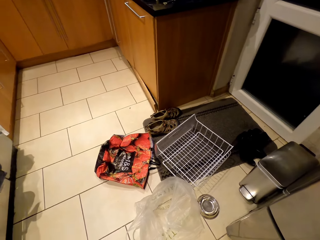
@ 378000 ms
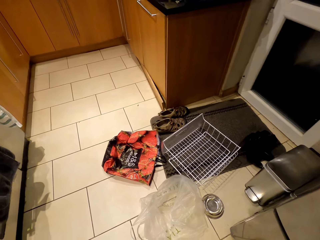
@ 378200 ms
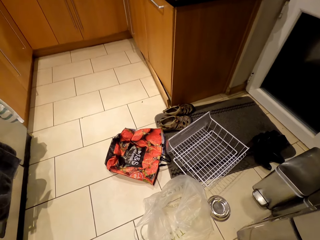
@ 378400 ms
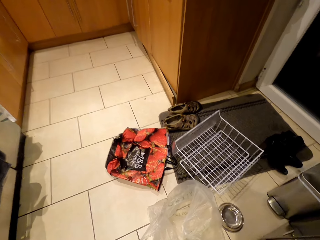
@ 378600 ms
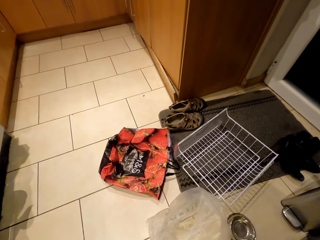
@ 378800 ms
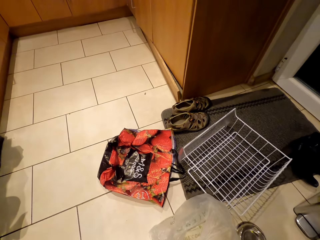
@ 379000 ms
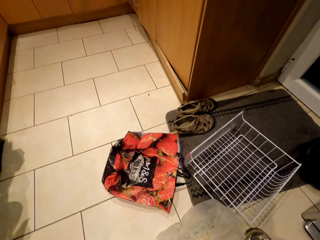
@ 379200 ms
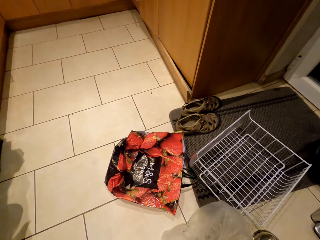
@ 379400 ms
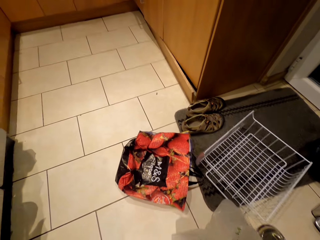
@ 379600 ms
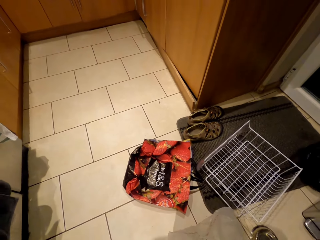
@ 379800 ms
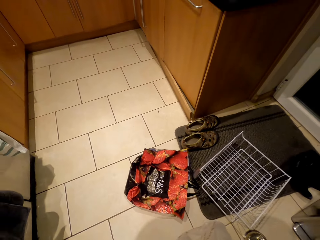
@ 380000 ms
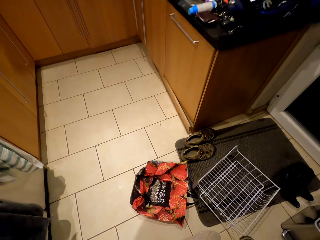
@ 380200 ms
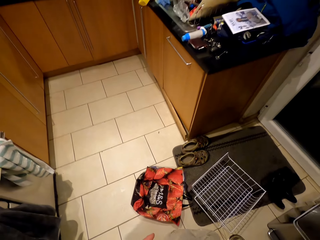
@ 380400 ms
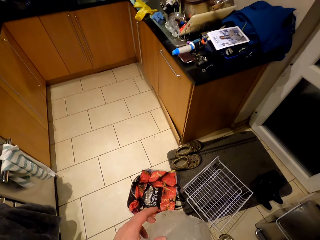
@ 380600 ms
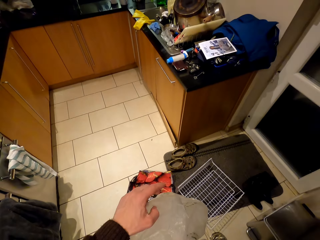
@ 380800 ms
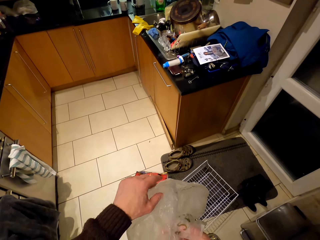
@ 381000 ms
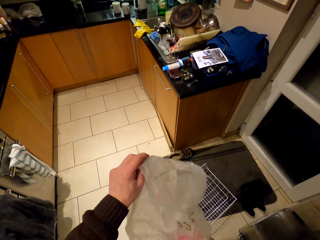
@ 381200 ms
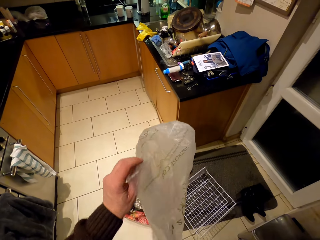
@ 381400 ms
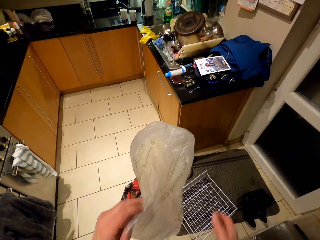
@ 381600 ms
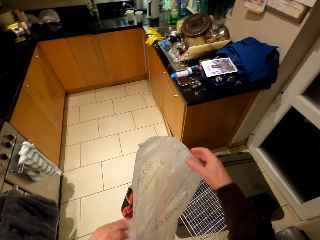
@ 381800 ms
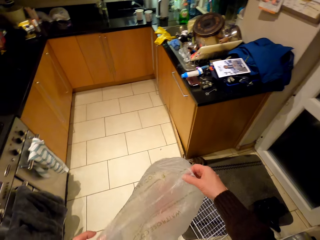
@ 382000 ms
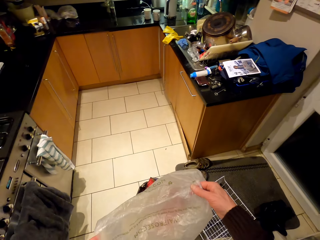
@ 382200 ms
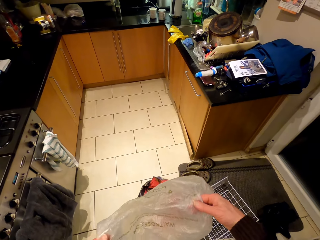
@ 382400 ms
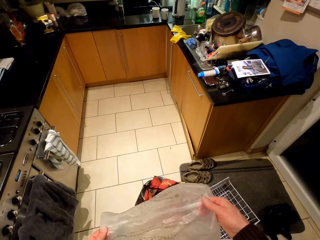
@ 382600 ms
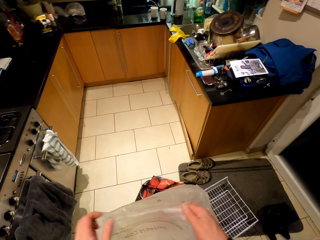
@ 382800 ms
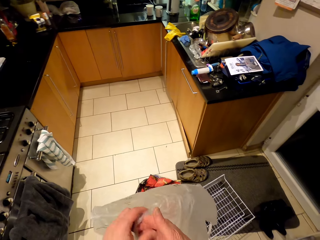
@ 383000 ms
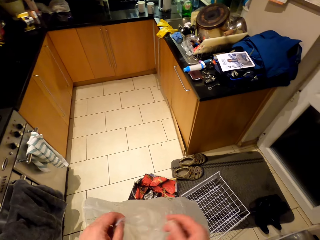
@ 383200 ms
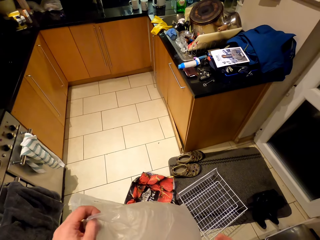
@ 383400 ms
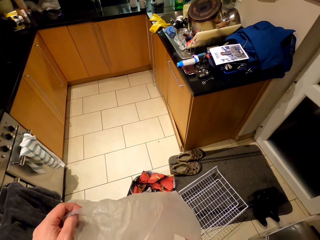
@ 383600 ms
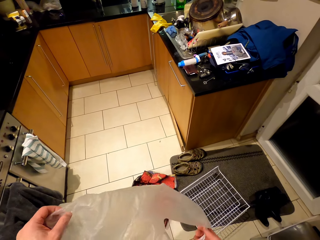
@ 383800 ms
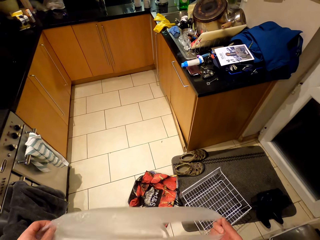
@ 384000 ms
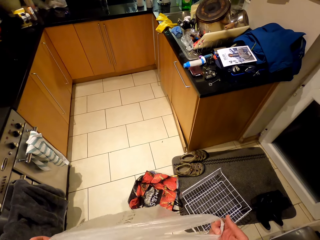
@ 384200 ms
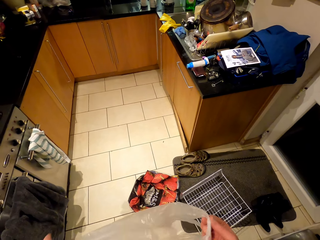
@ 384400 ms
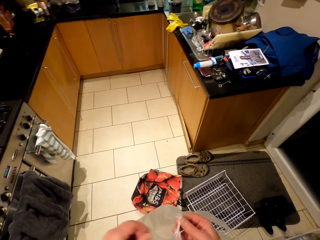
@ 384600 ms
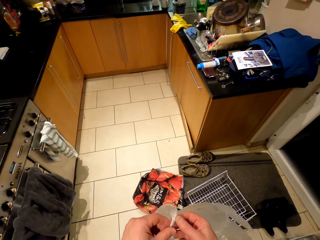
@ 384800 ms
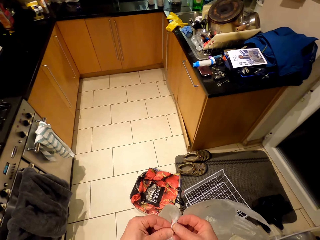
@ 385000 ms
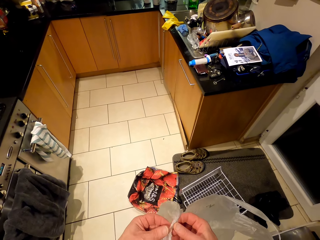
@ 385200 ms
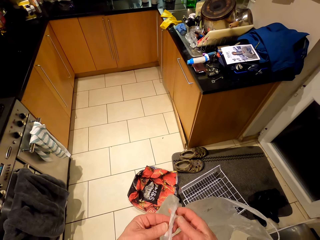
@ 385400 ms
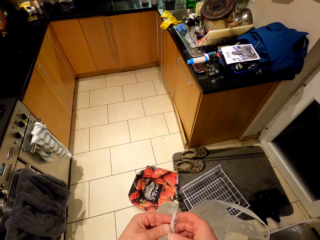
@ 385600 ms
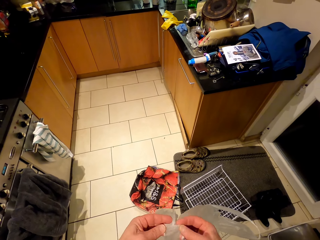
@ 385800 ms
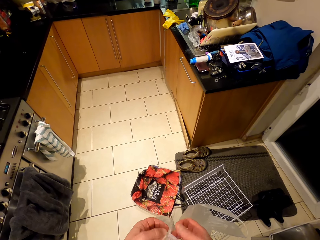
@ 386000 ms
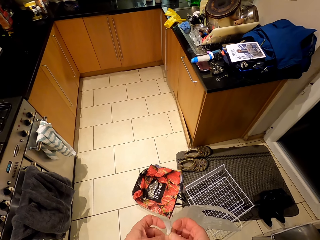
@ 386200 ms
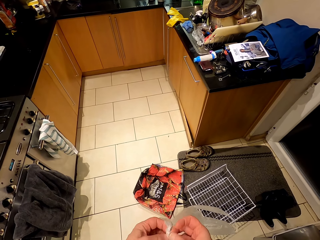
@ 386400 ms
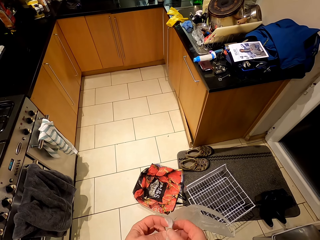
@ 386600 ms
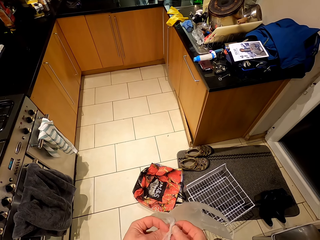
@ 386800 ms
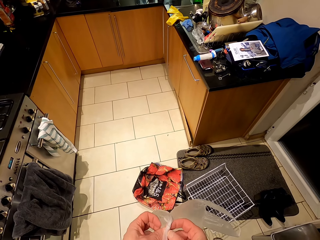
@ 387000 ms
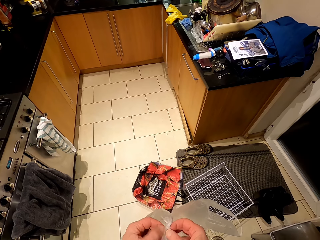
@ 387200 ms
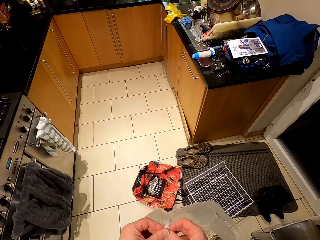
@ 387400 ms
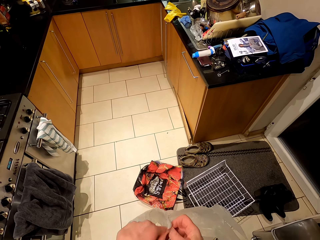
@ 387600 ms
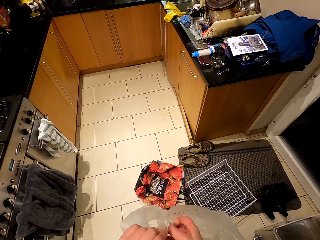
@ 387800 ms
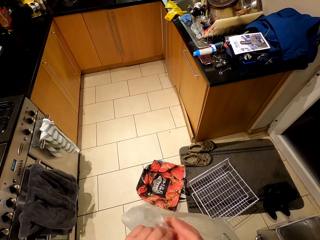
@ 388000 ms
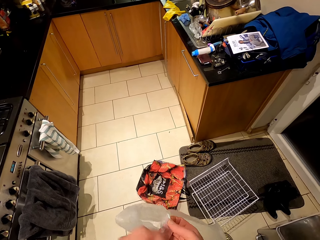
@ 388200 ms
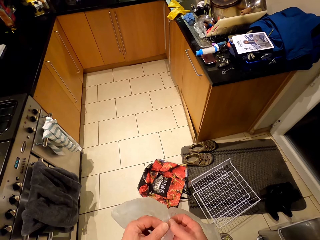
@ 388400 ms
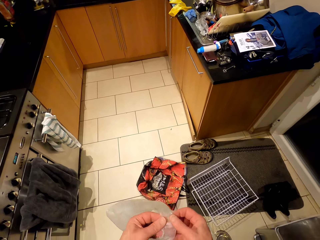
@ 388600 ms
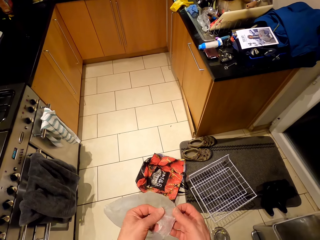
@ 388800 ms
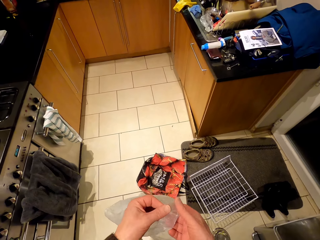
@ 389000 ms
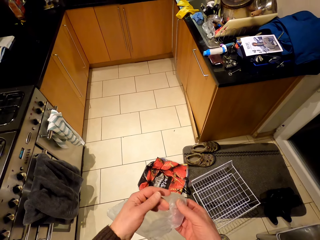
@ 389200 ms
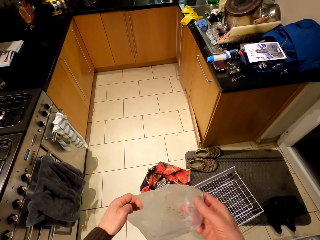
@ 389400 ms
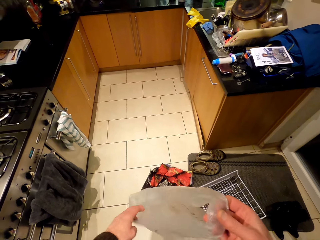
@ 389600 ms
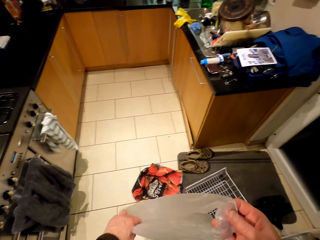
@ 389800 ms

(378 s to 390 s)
The camera wearer picks up a polythene bag from the floor. He straightens the polythene bag in his hands.

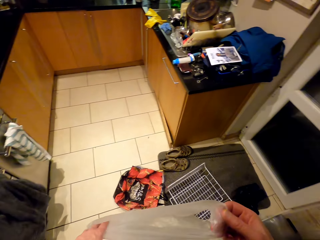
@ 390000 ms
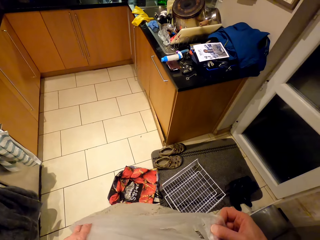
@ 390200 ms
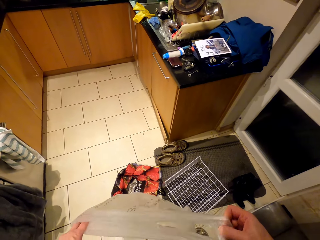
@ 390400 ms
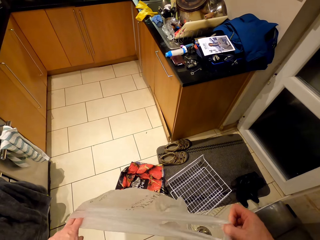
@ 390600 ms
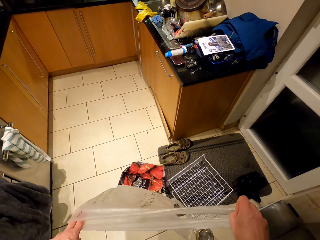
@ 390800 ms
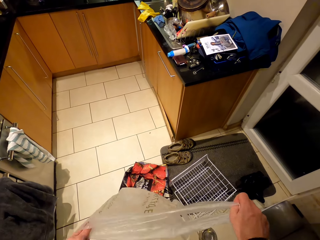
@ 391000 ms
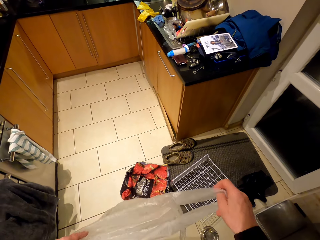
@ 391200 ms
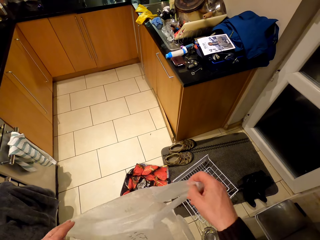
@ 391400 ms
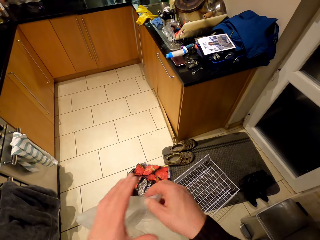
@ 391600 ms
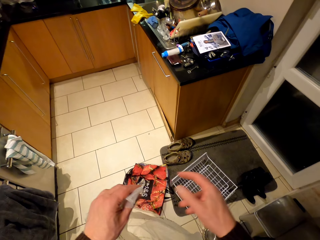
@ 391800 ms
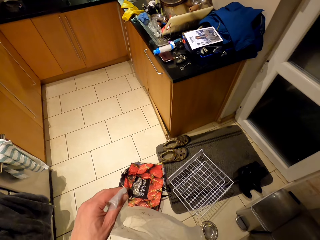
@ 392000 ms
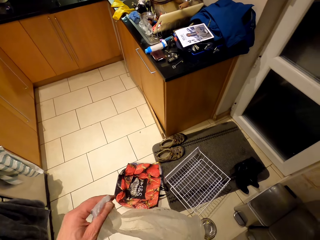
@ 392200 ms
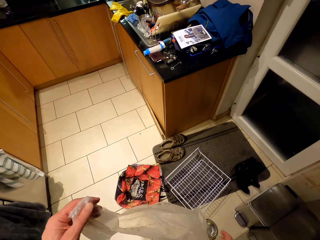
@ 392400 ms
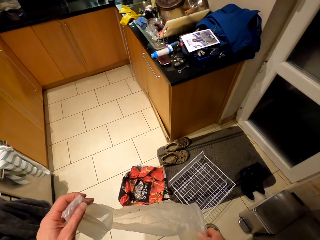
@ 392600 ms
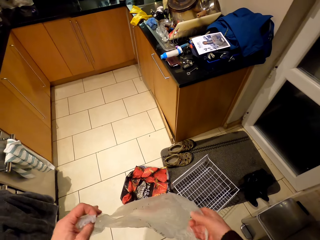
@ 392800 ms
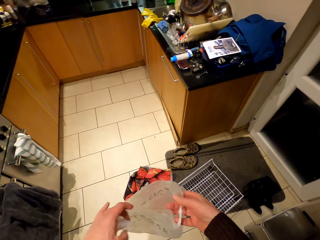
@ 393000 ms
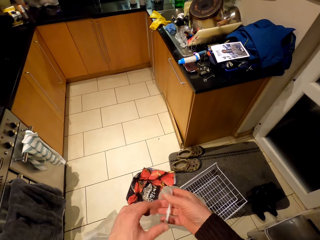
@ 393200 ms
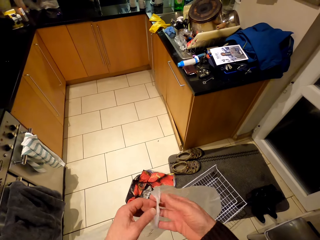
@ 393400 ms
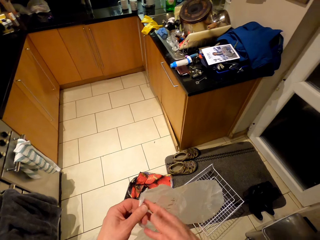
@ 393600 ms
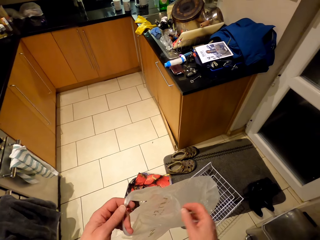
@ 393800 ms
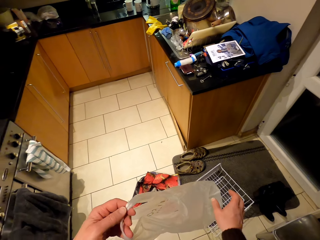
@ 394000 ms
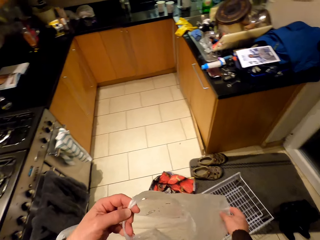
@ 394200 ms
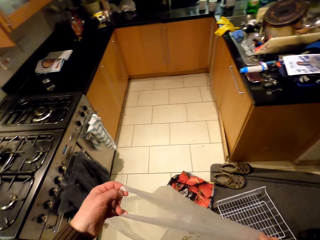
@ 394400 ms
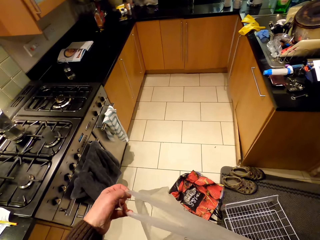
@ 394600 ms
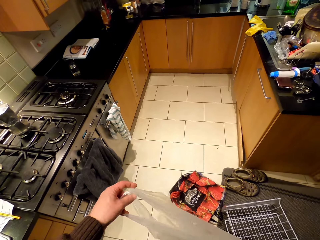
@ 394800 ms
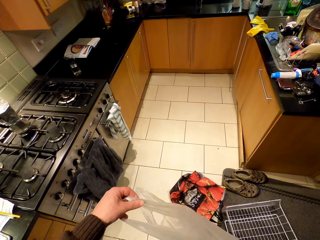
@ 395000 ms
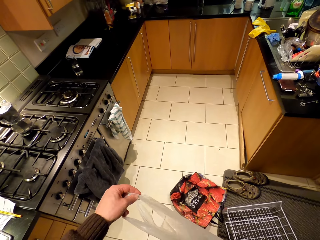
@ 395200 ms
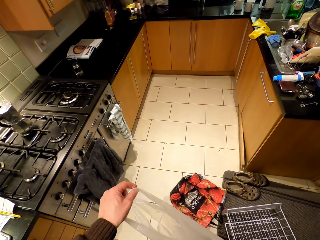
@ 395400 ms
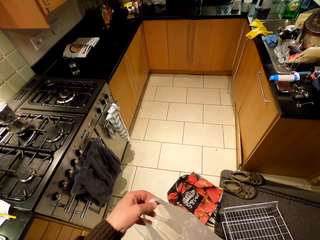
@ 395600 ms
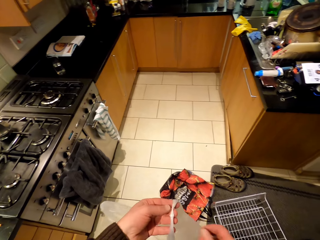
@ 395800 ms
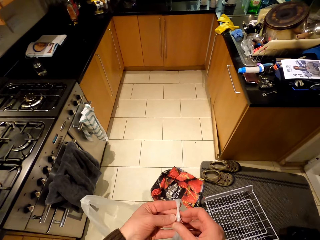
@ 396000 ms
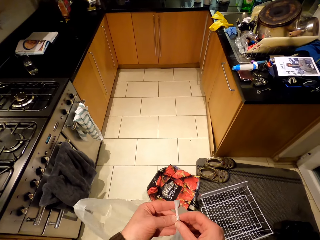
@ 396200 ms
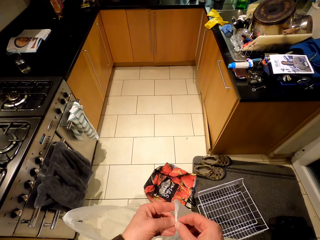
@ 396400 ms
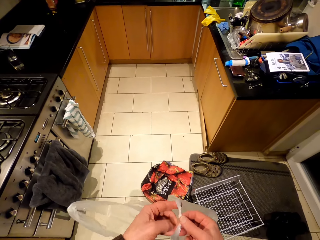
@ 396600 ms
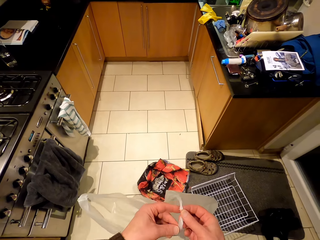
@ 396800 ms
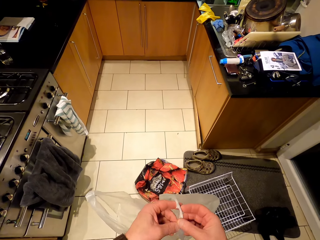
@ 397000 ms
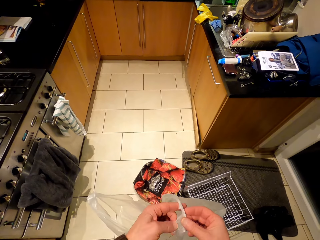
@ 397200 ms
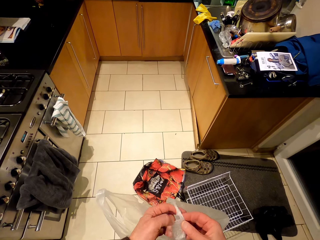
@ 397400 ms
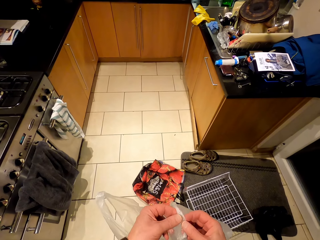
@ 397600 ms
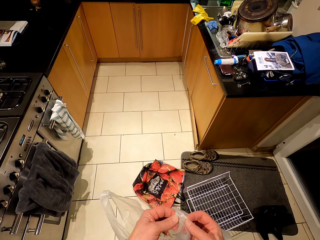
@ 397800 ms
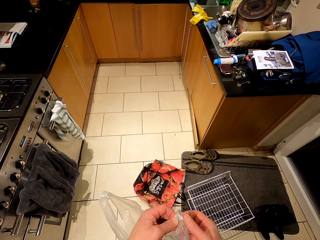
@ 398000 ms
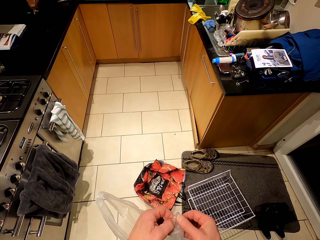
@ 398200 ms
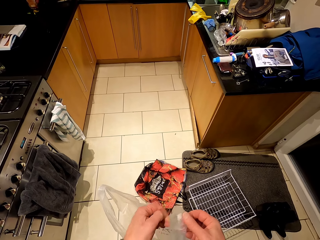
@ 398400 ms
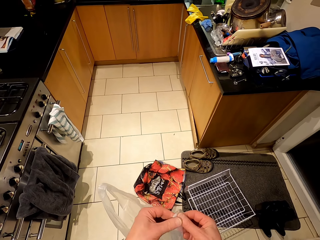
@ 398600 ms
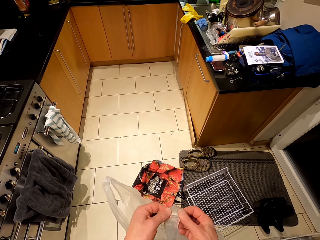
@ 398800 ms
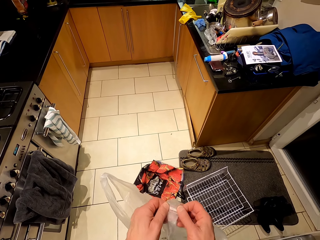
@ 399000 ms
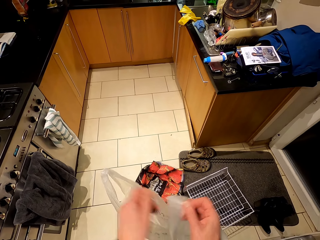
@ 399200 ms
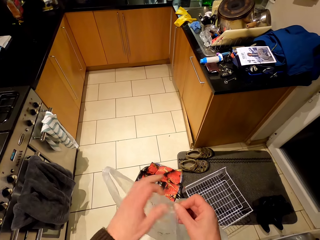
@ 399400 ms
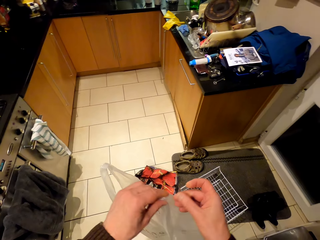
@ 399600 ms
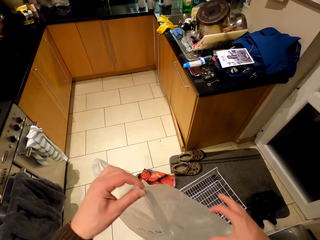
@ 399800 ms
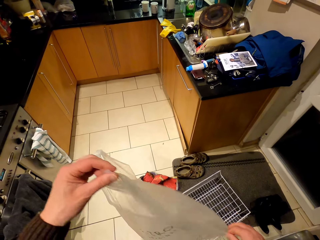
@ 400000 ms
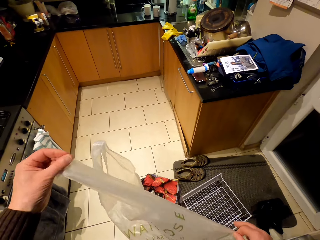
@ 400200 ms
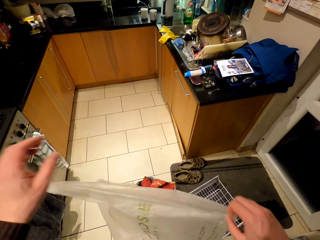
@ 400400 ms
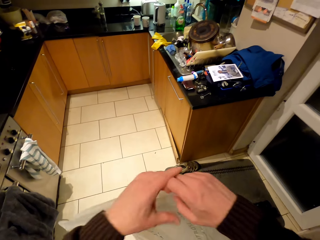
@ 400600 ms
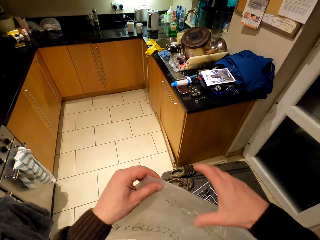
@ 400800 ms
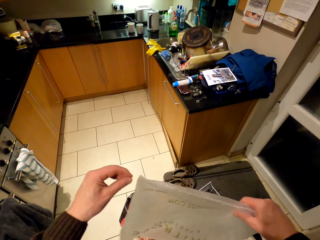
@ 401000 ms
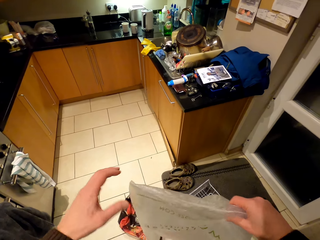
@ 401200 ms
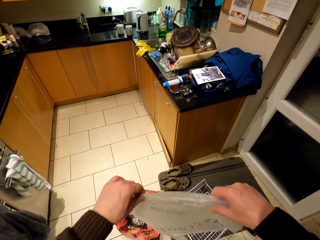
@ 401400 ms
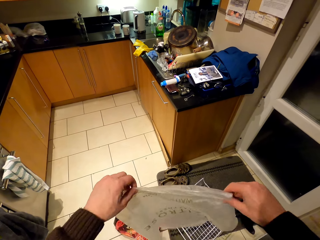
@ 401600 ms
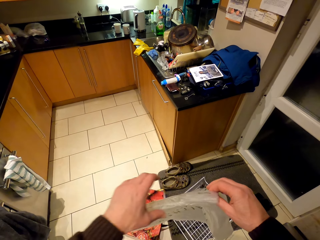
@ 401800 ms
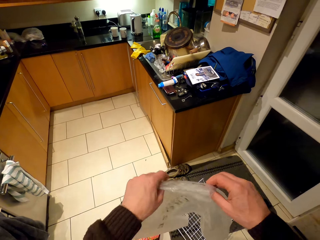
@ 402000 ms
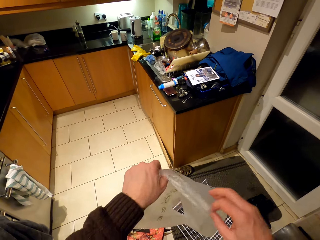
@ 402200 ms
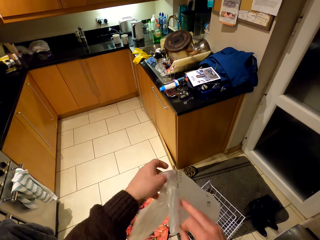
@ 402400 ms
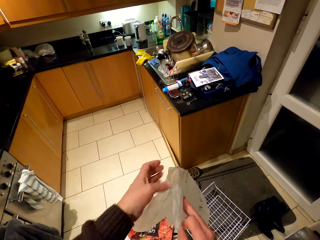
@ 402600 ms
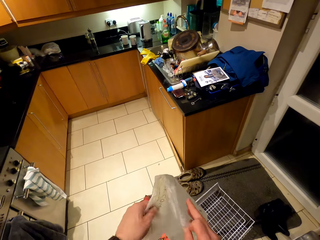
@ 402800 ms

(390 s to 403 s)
The camera wearer folds the polythene bag.
